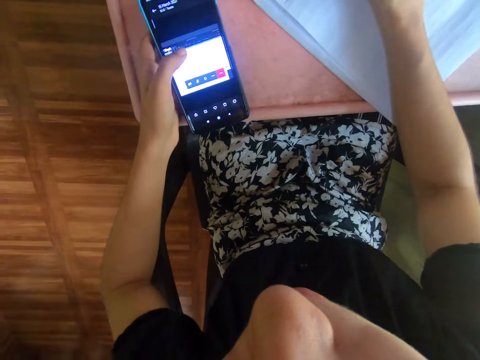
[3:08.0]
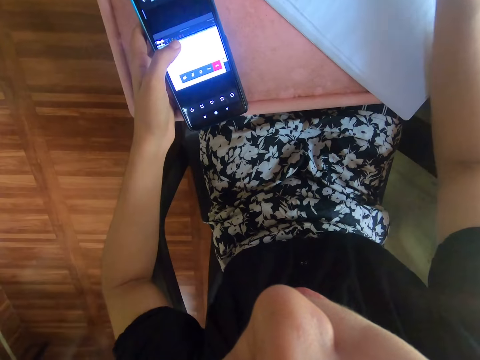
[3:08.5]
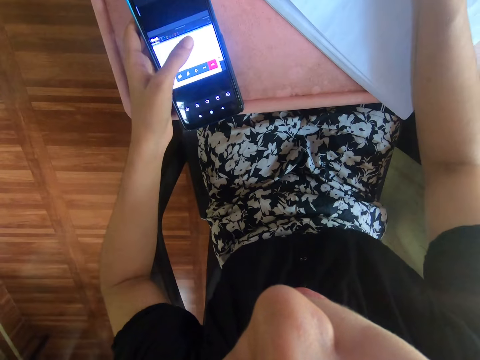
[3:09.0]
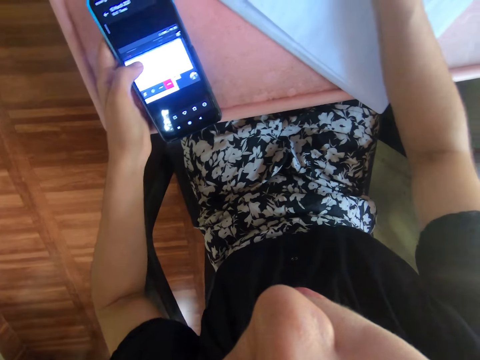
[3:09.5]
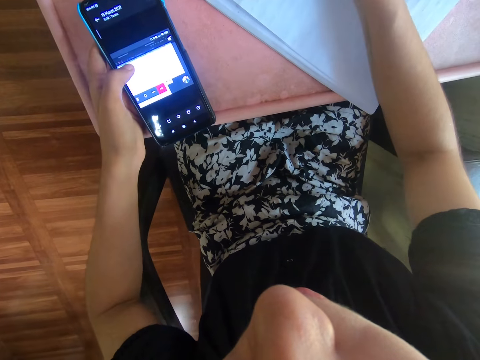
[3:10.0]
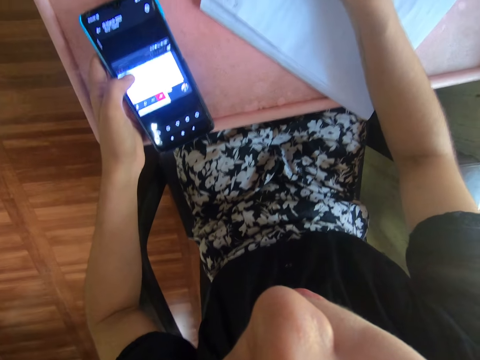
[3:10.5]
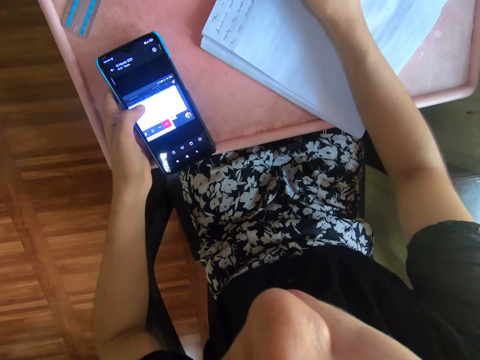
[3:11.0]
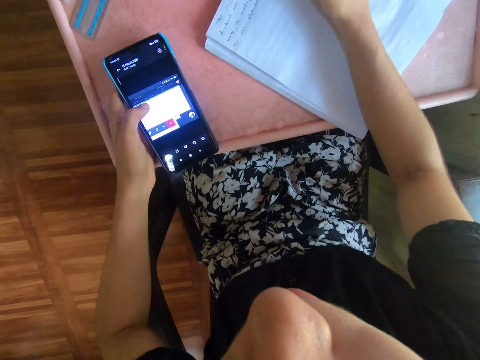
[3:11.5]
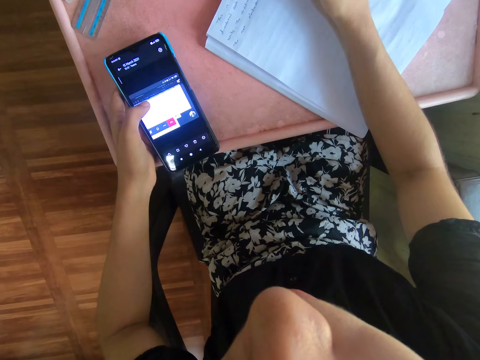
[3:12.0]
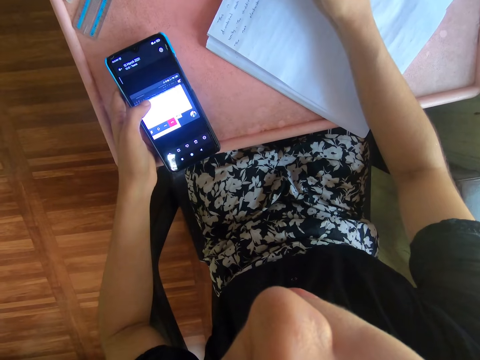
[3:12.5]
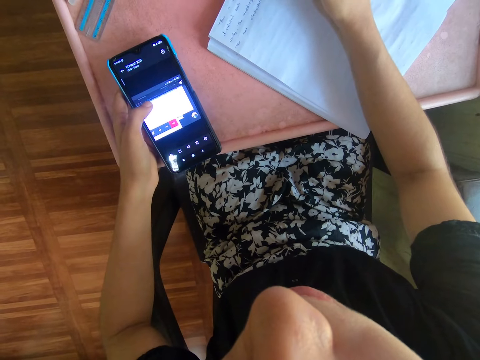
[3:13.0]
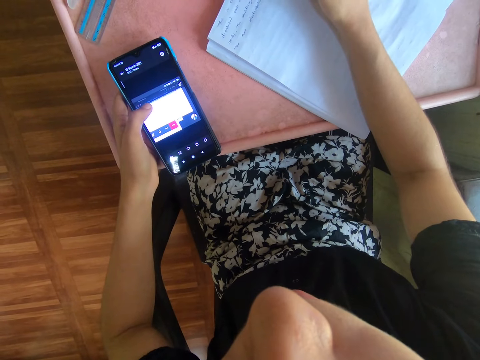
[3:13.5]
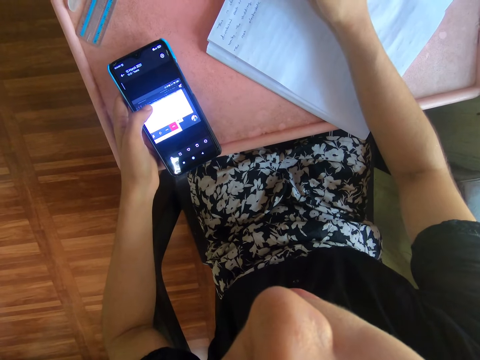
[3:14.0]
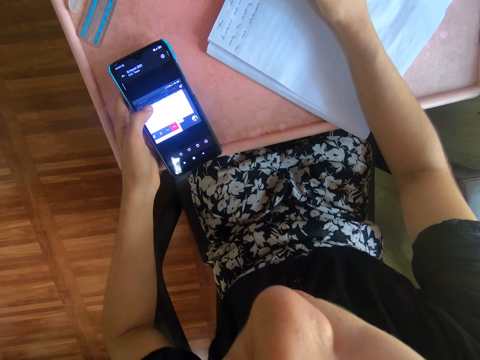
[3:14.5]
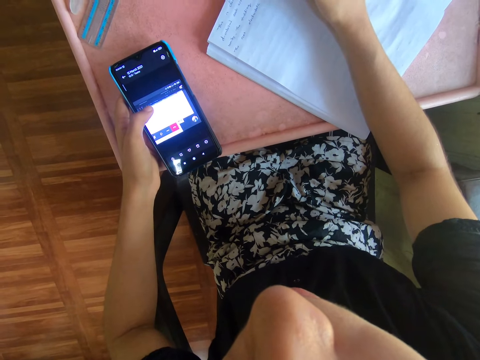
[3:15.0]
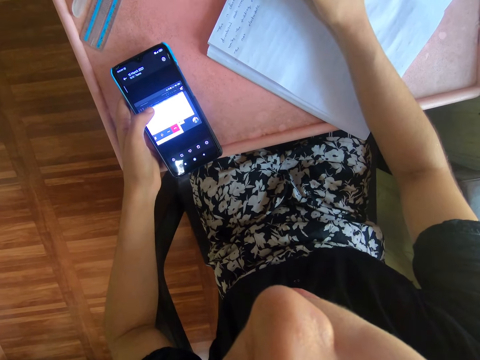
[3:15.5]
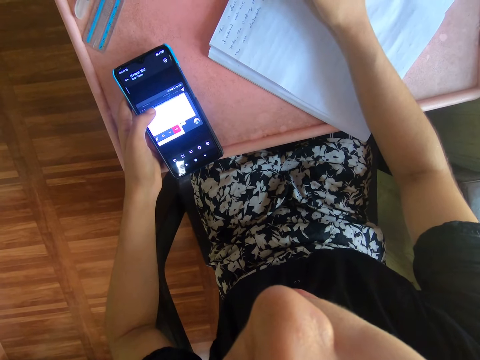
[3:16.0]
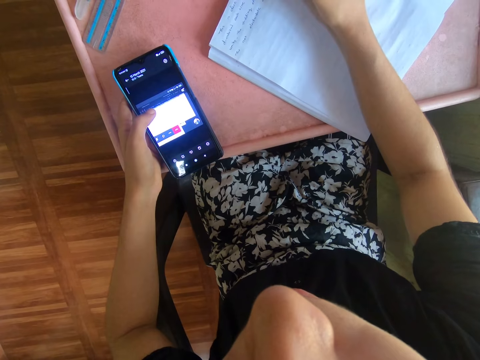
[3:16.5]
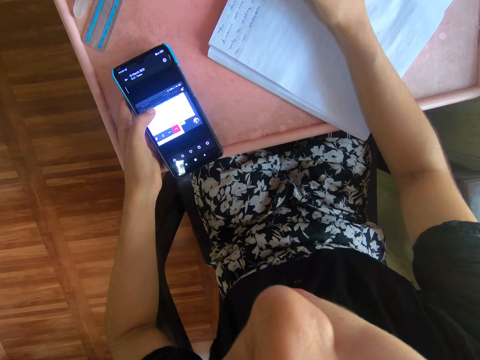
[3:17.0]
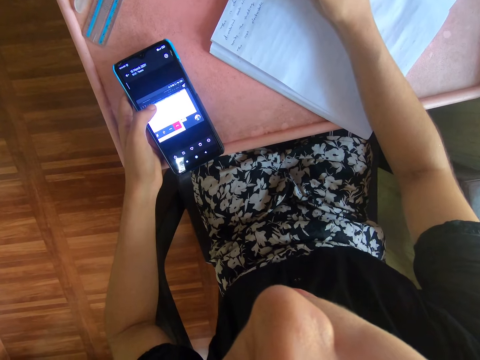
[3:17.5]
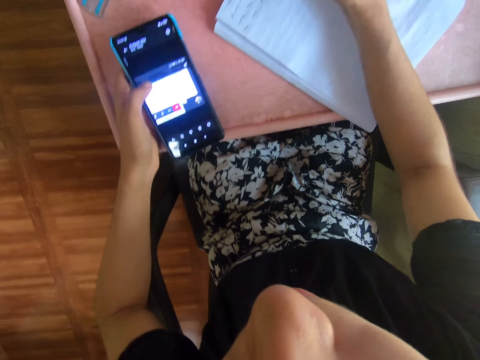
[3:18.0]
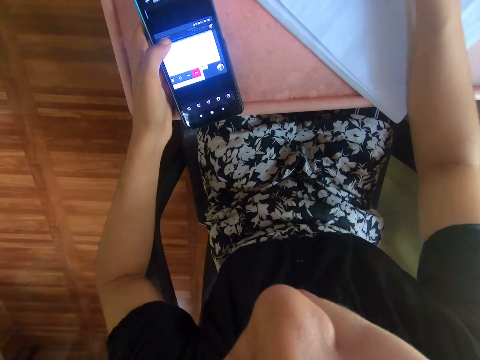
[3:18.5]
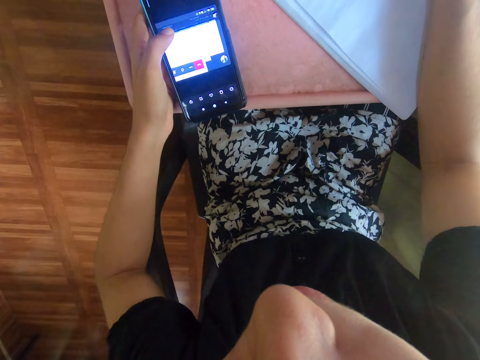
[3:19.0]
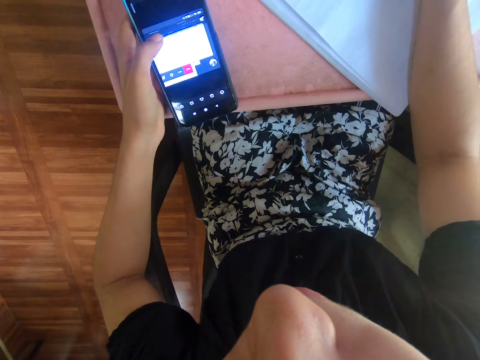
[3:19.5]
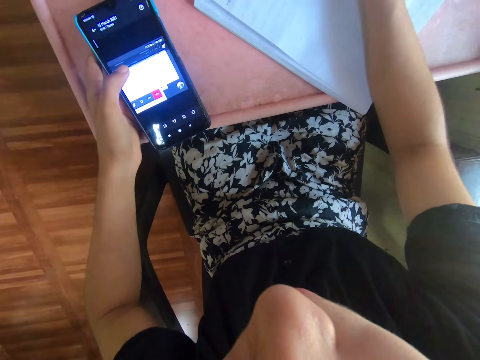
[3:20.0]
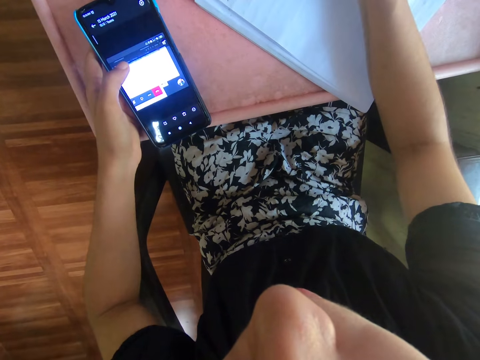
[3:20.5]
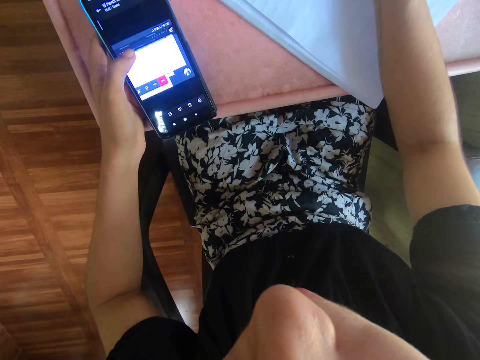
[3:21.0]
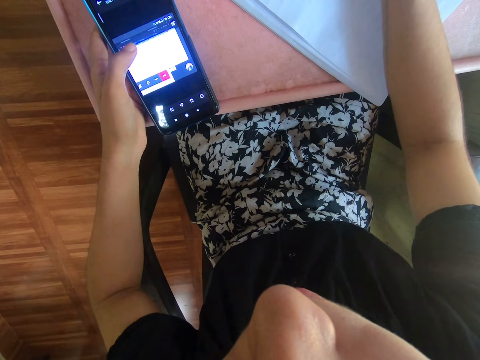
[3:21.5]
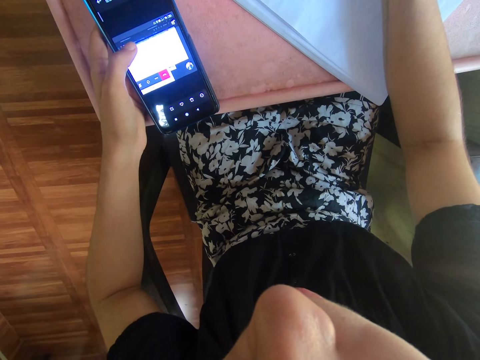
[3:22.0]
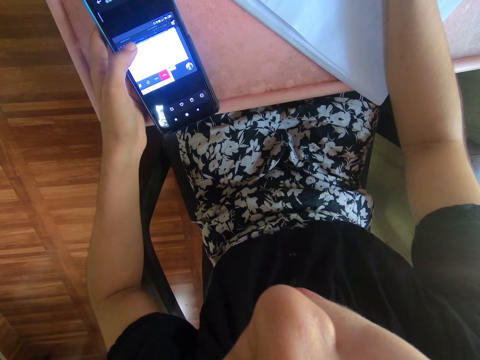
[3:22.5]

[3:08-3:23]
The camera wearer scrolls through the phone. They write on the book.

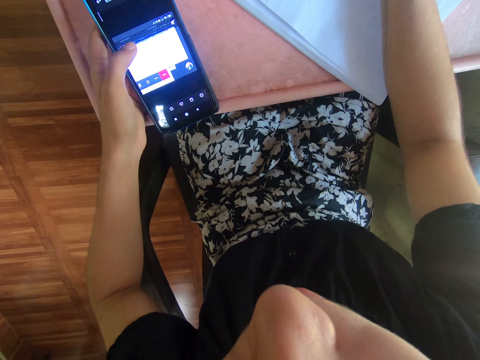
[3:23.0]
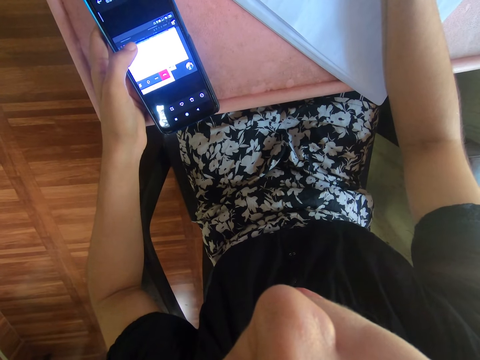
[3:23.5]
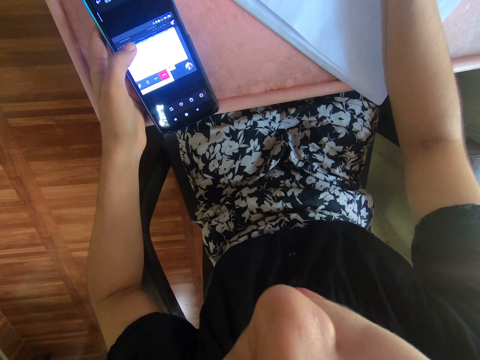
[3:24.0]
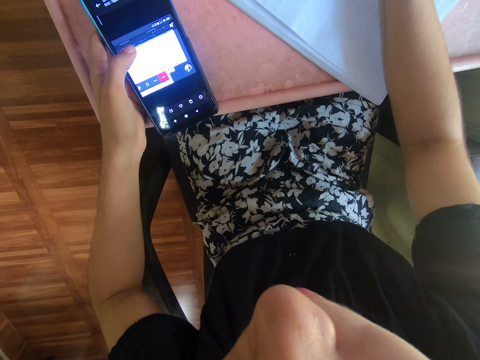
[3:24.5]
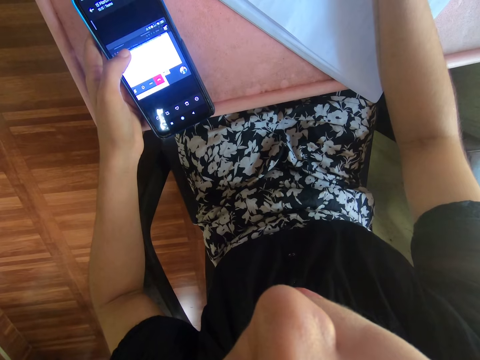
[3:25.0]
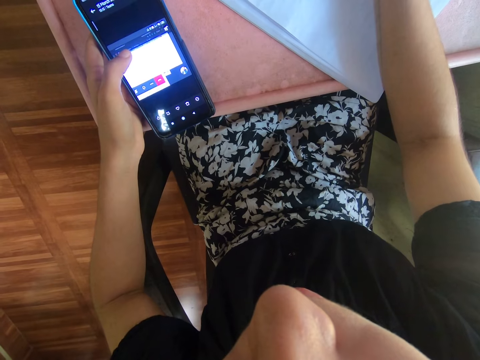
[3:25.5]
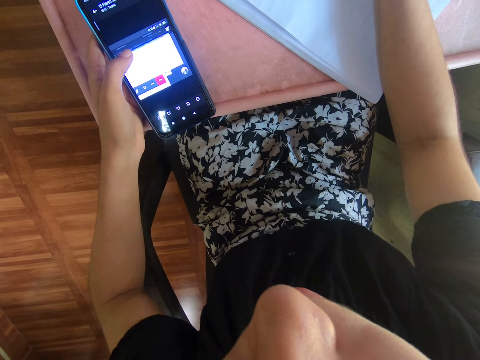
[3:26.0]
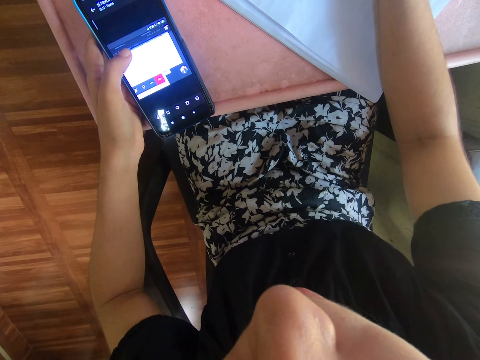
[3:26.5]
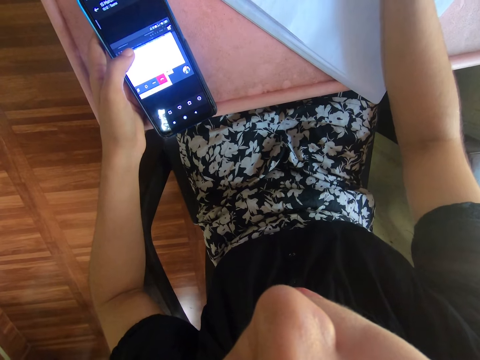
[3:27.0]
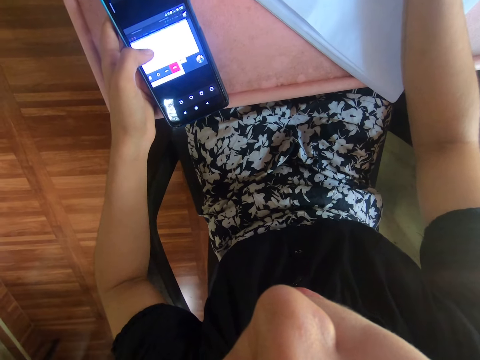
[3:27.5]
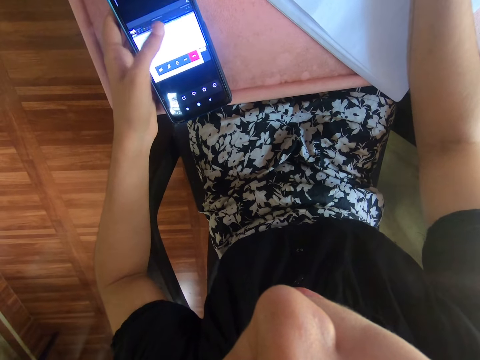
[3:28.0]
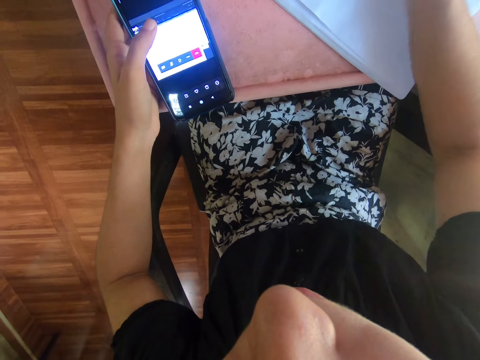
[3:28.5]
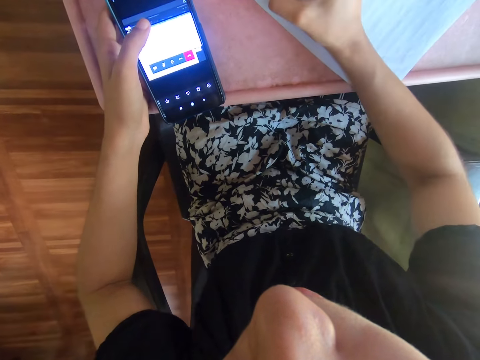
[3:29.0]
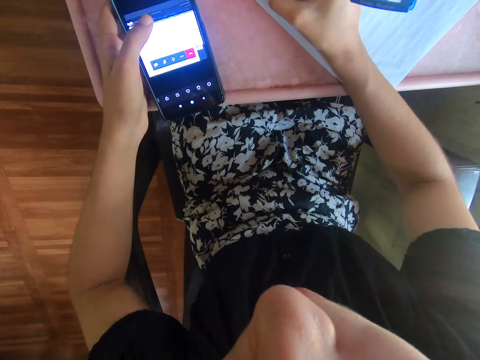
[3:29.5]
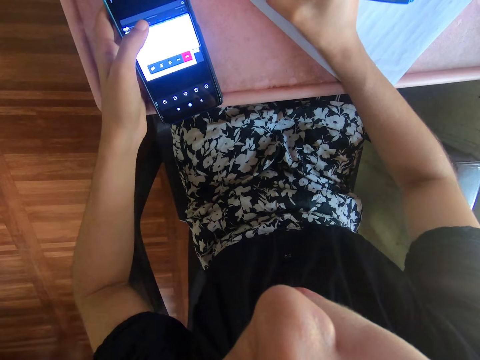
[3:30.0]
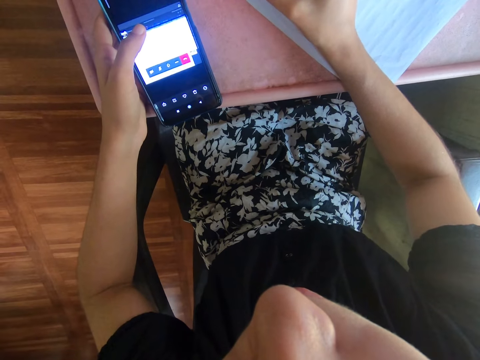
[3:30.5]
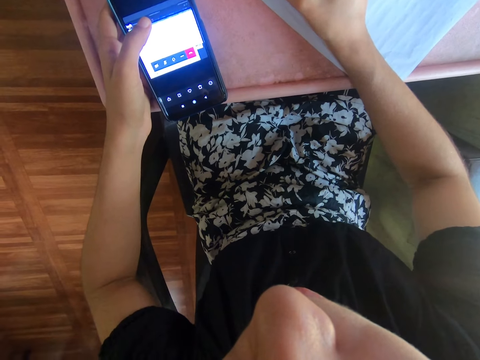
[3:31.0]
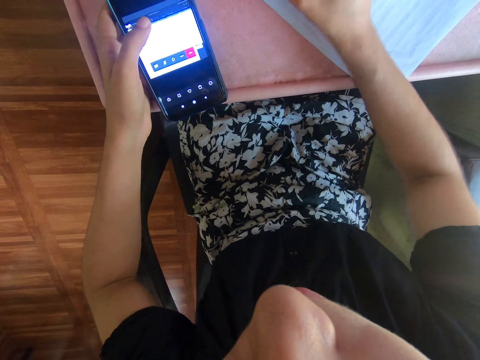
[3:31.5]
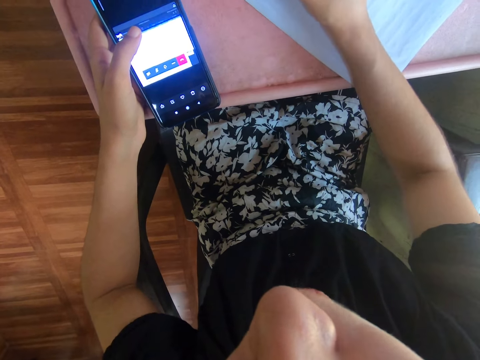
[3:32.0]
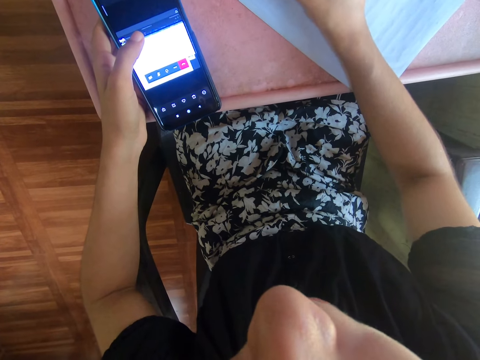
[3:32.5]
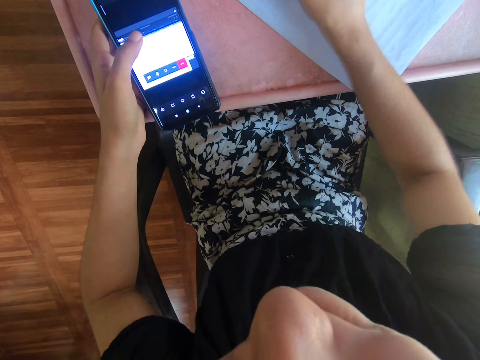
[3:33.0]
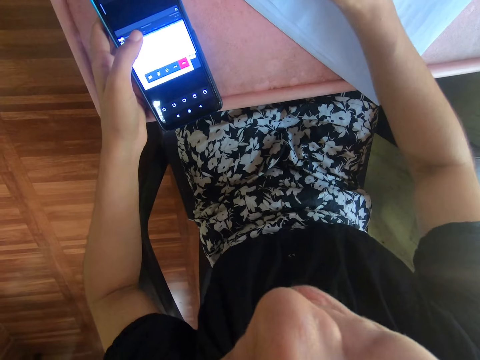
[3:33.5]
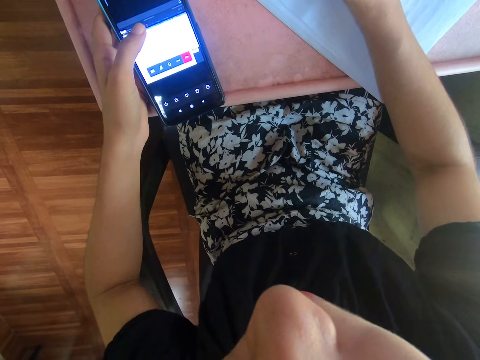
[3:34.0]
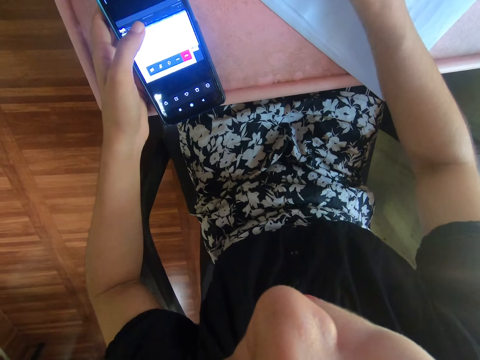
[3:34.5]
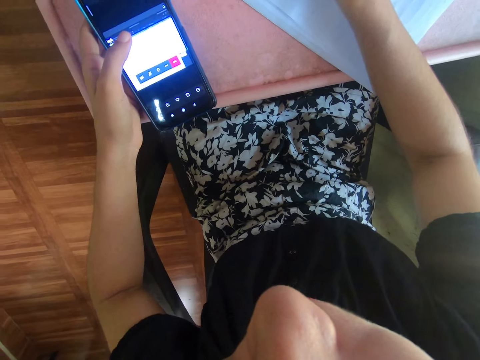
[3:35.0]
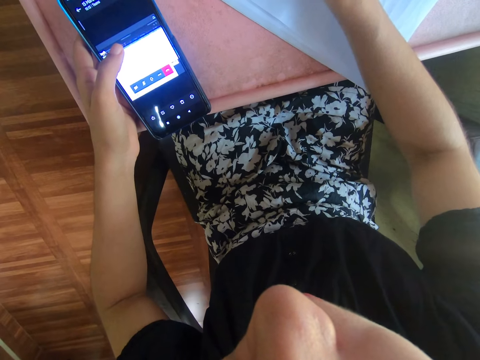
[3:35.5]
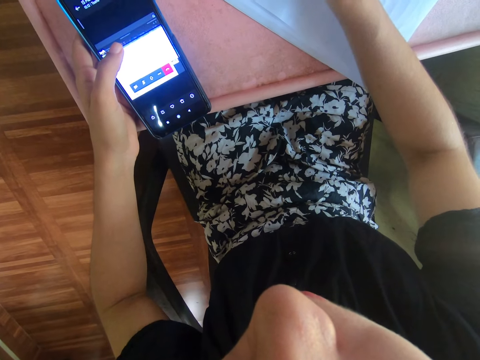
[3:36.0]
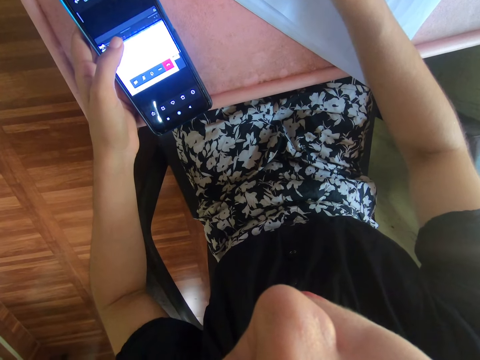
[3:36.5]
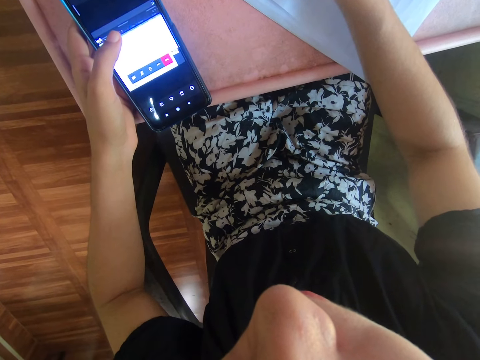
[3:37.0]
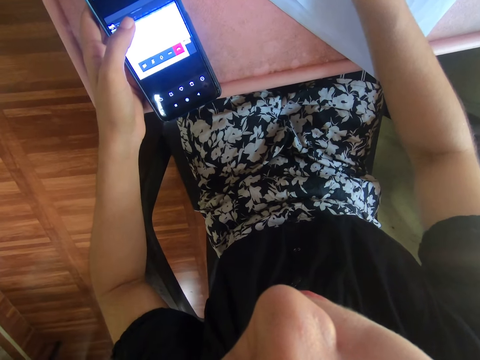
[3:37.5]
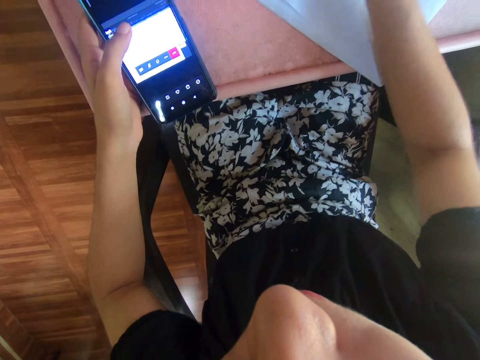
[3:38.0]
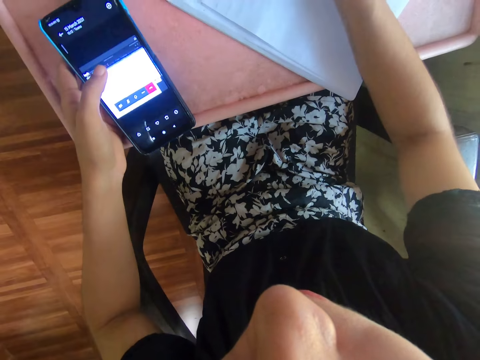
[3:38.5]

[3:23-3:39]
The camera wearer scrolls through the phone. They write on the book.
